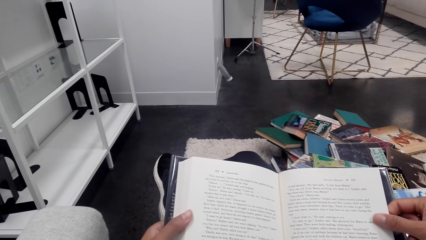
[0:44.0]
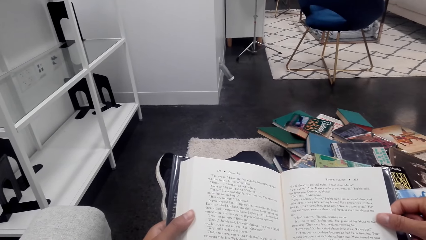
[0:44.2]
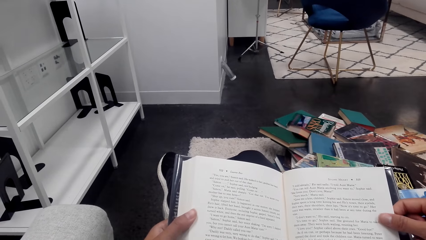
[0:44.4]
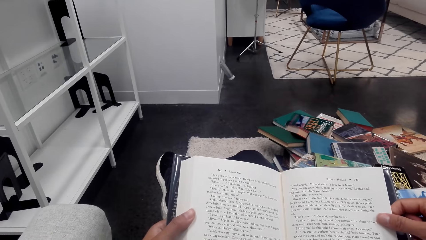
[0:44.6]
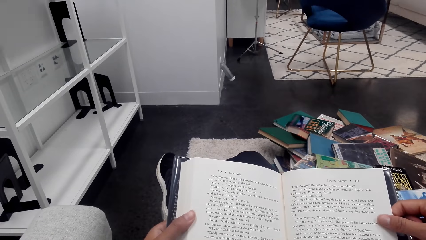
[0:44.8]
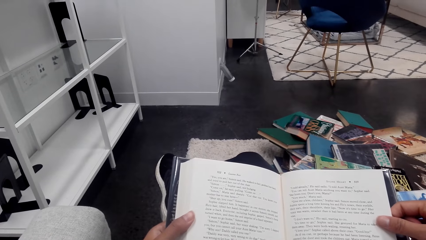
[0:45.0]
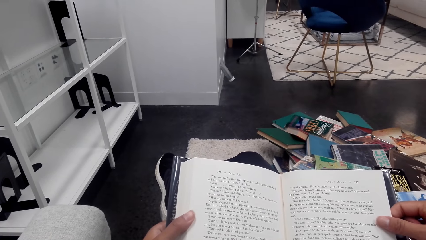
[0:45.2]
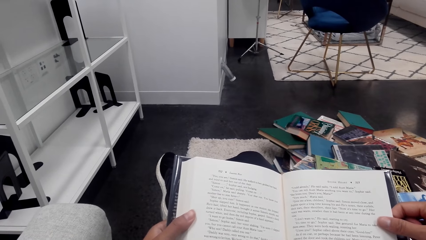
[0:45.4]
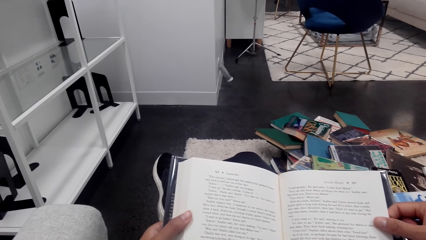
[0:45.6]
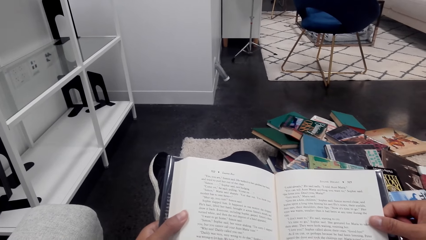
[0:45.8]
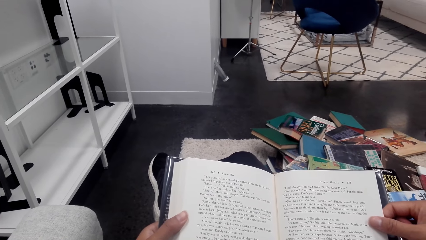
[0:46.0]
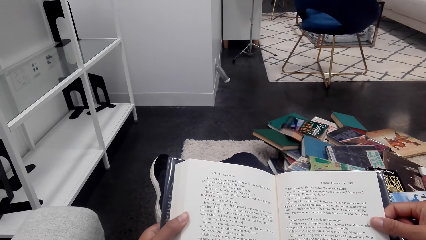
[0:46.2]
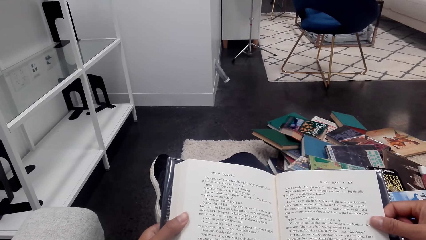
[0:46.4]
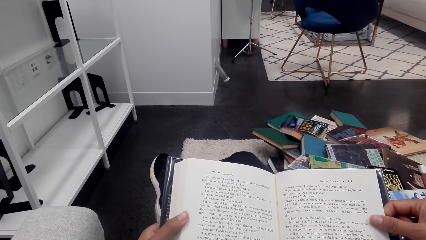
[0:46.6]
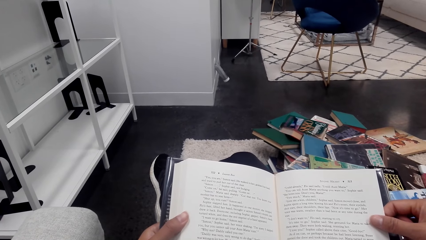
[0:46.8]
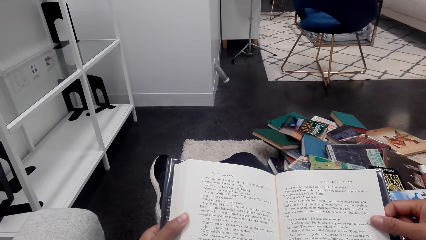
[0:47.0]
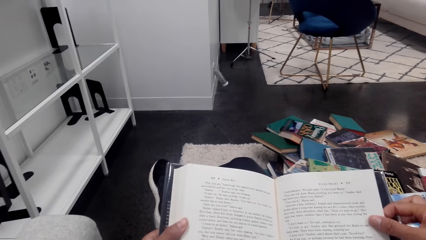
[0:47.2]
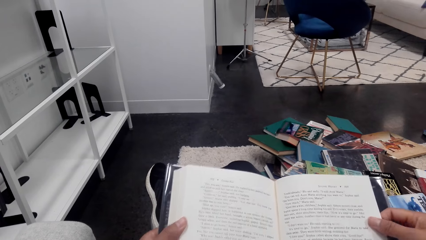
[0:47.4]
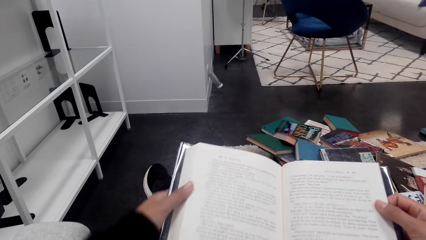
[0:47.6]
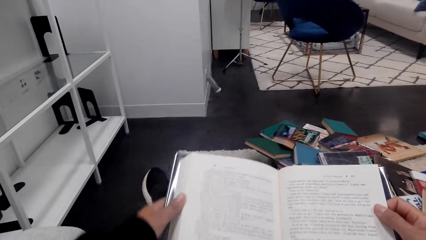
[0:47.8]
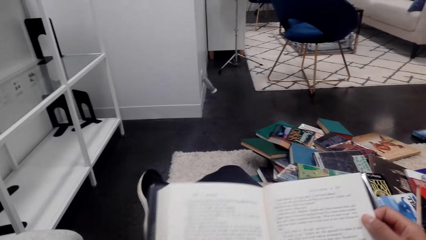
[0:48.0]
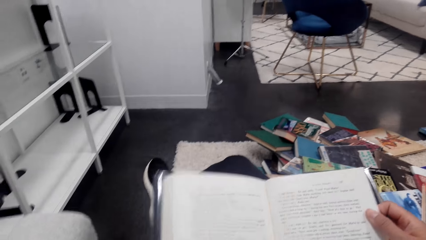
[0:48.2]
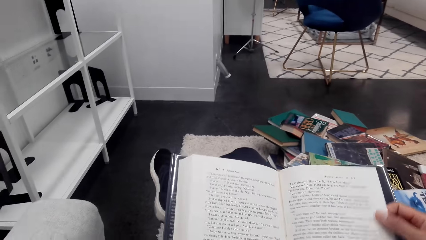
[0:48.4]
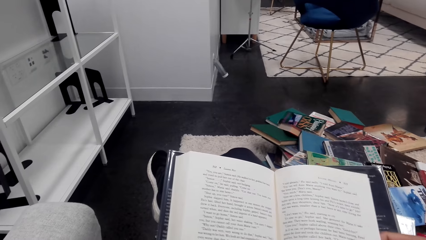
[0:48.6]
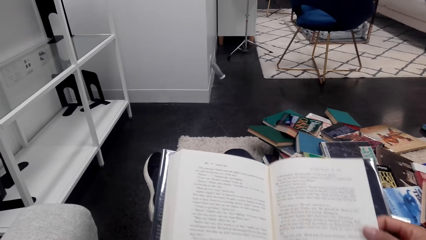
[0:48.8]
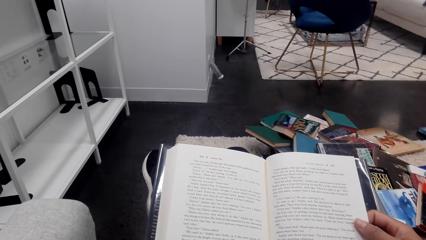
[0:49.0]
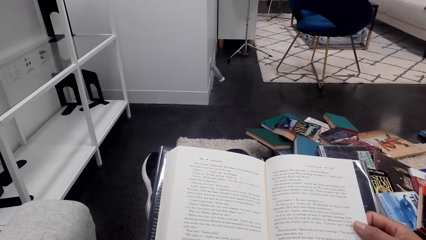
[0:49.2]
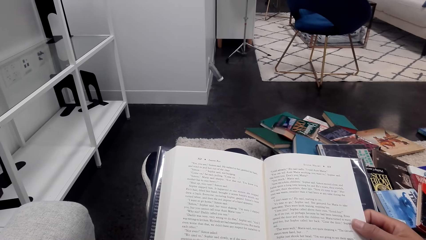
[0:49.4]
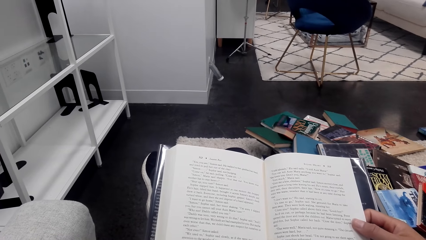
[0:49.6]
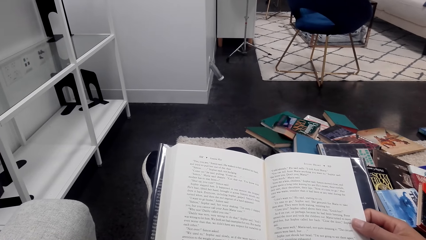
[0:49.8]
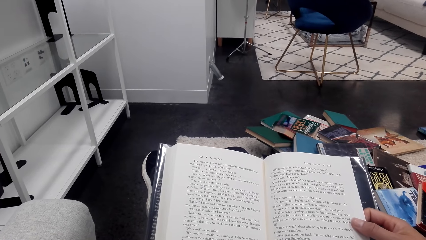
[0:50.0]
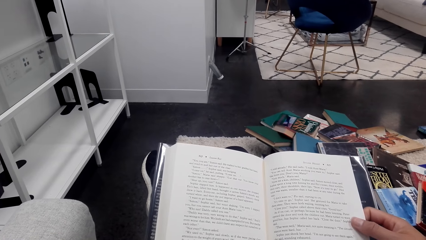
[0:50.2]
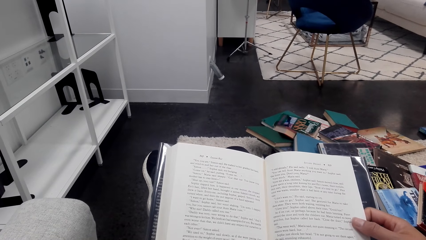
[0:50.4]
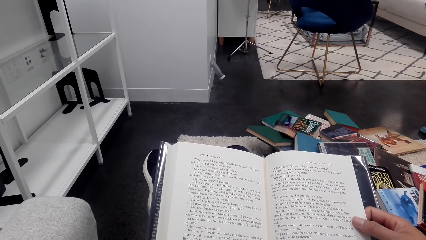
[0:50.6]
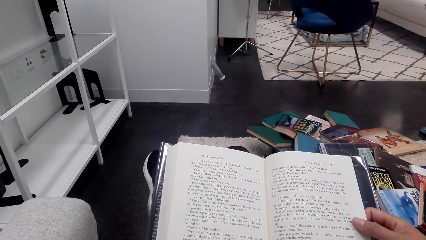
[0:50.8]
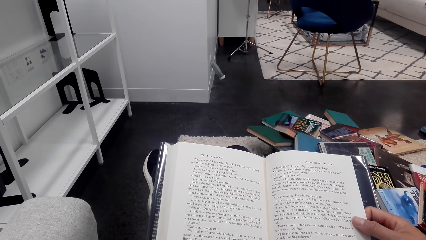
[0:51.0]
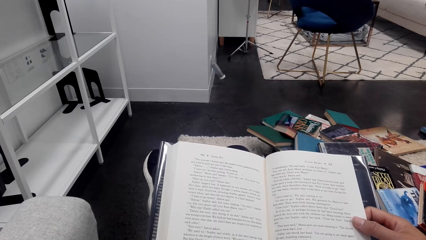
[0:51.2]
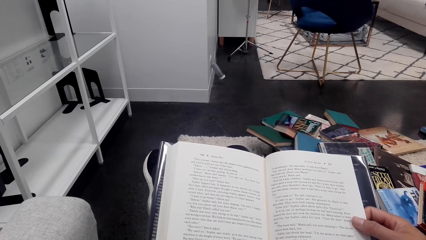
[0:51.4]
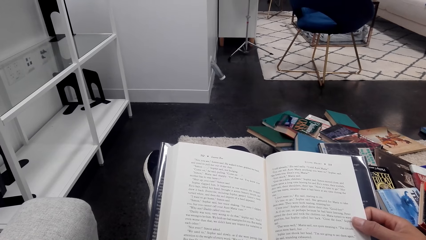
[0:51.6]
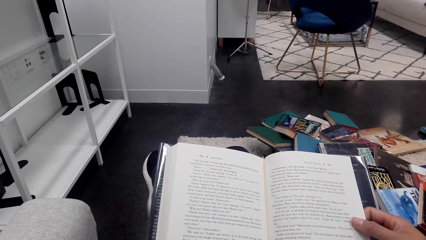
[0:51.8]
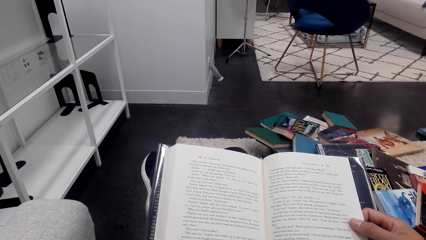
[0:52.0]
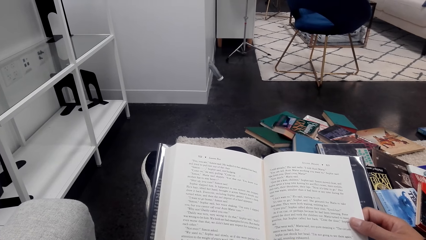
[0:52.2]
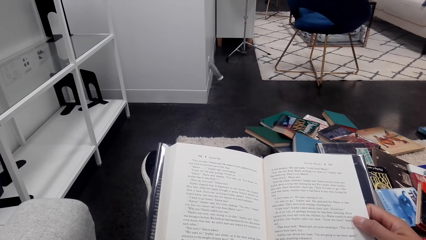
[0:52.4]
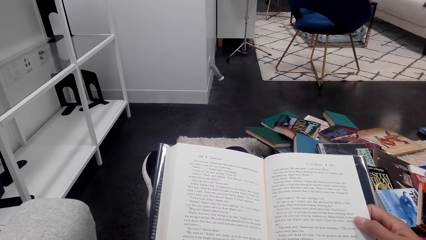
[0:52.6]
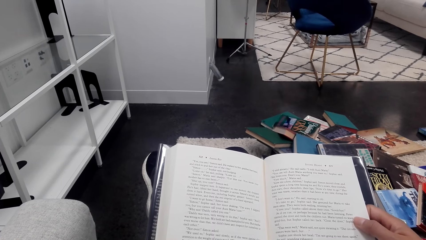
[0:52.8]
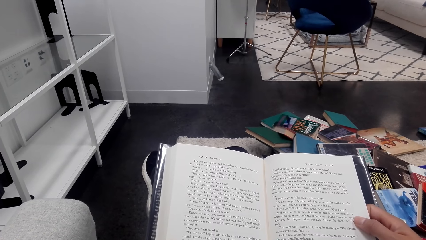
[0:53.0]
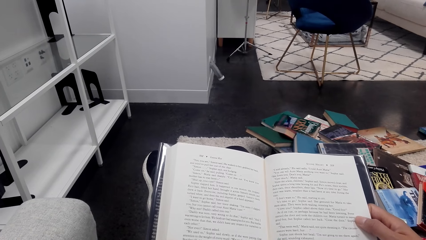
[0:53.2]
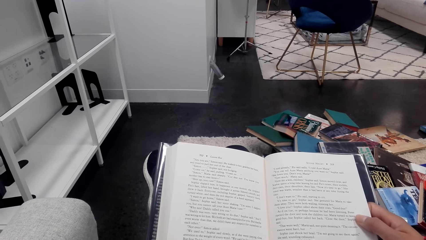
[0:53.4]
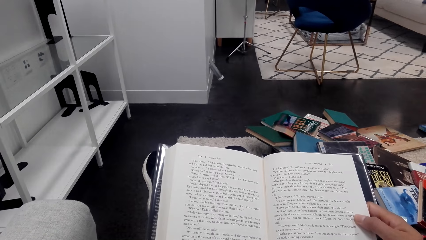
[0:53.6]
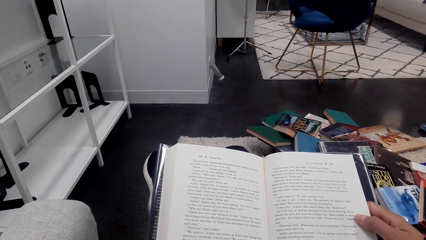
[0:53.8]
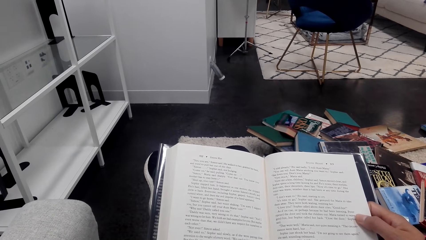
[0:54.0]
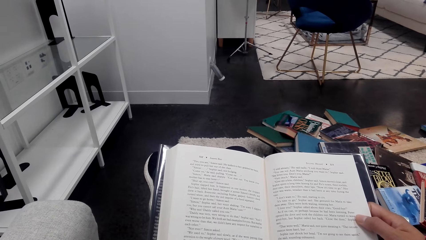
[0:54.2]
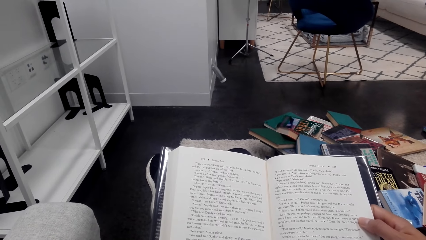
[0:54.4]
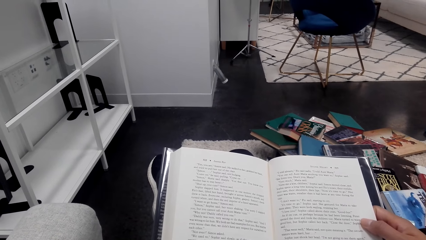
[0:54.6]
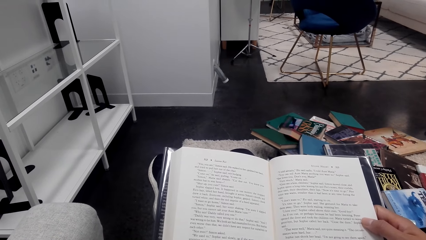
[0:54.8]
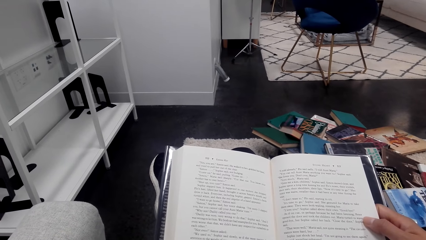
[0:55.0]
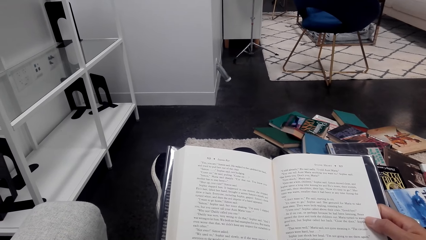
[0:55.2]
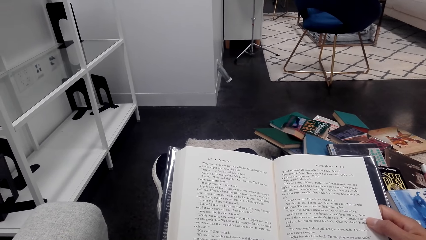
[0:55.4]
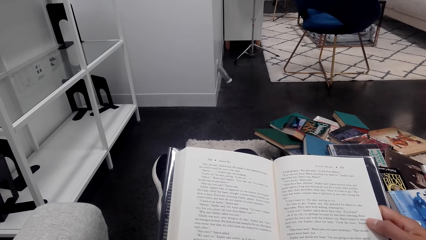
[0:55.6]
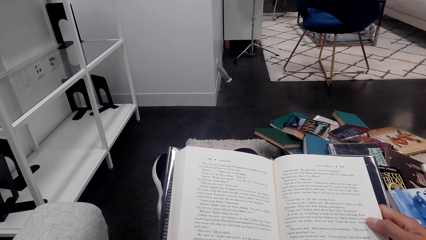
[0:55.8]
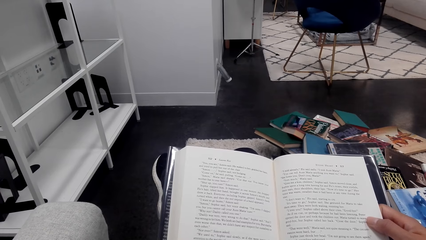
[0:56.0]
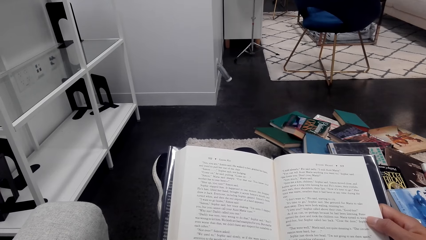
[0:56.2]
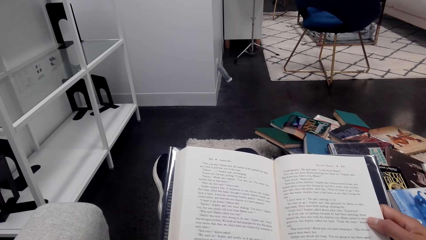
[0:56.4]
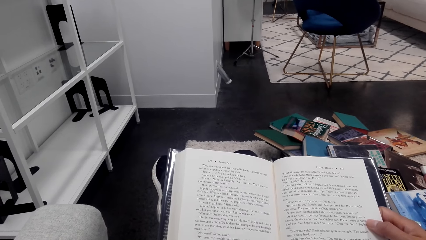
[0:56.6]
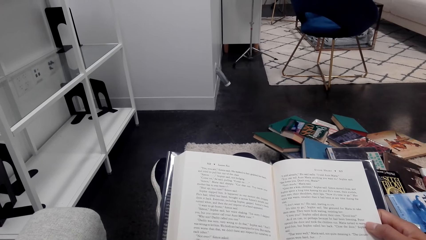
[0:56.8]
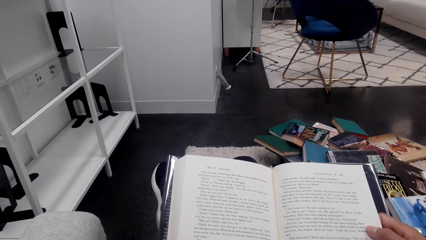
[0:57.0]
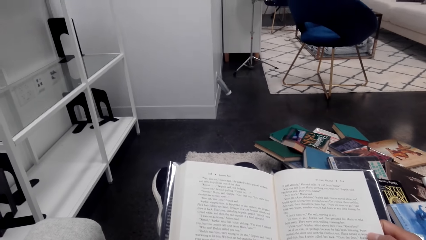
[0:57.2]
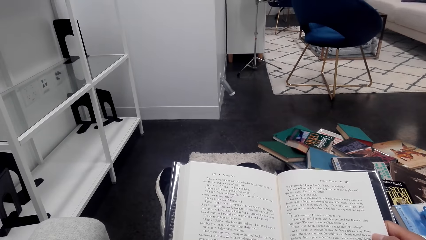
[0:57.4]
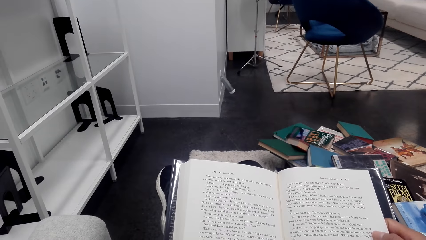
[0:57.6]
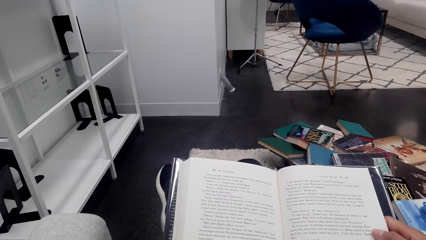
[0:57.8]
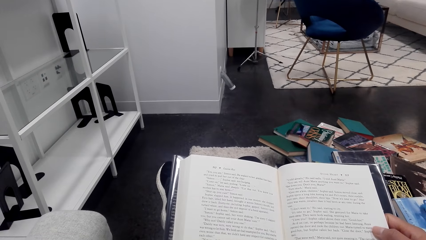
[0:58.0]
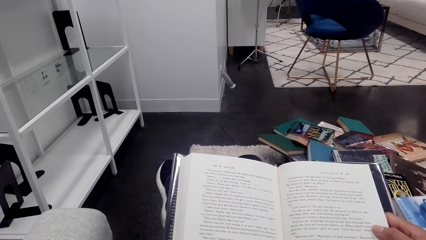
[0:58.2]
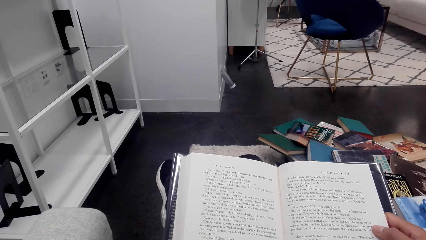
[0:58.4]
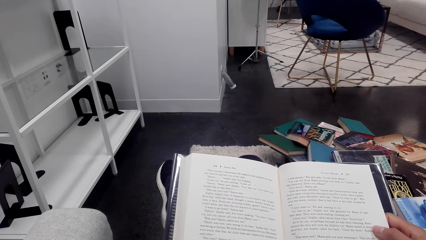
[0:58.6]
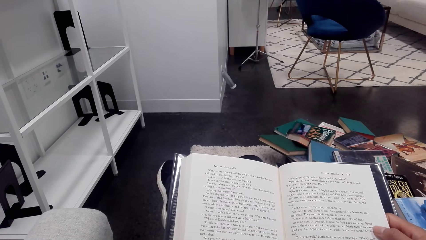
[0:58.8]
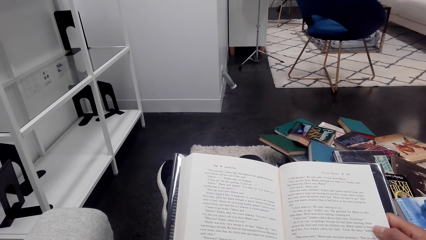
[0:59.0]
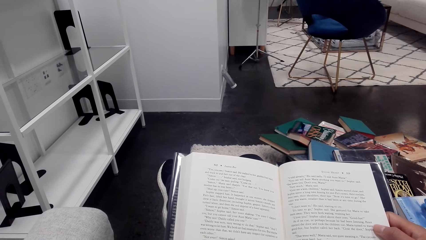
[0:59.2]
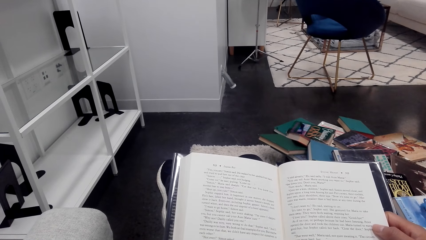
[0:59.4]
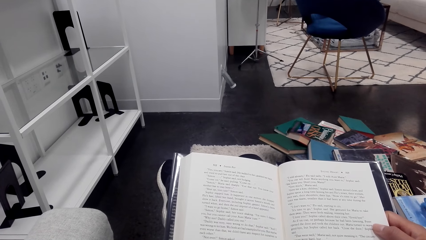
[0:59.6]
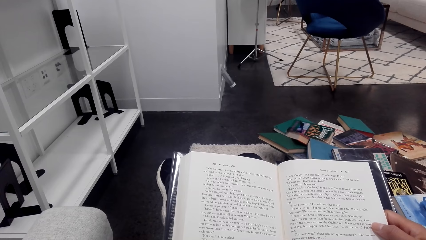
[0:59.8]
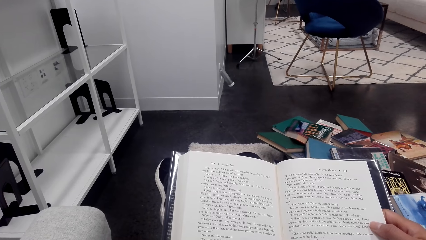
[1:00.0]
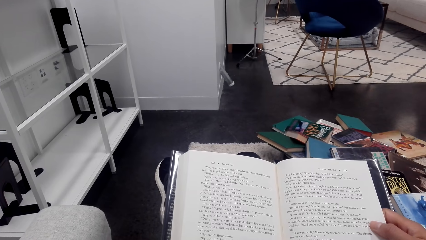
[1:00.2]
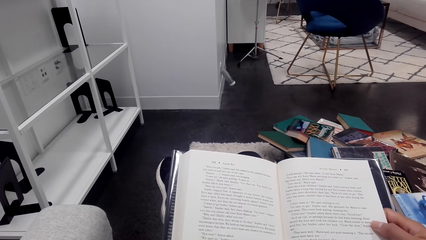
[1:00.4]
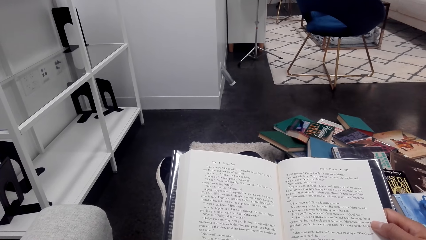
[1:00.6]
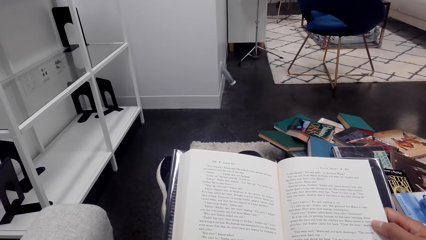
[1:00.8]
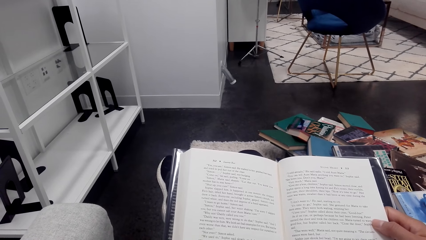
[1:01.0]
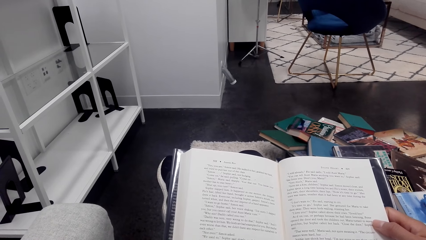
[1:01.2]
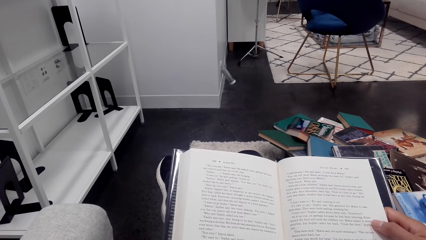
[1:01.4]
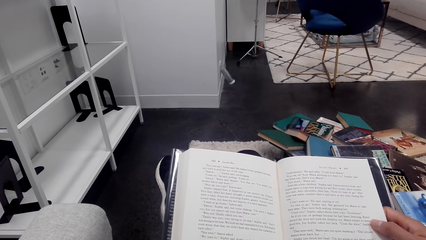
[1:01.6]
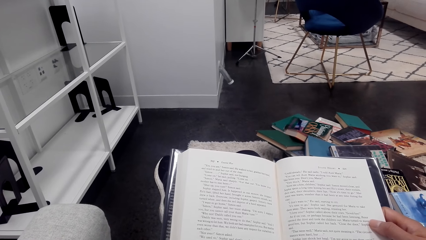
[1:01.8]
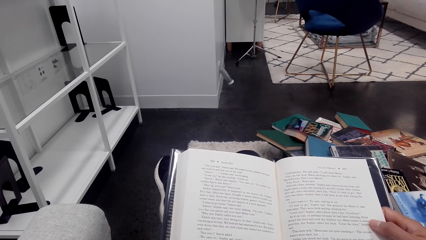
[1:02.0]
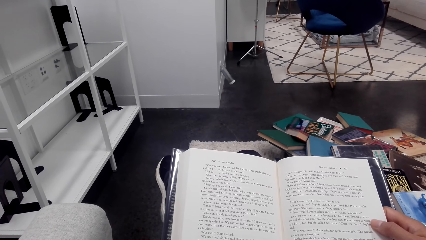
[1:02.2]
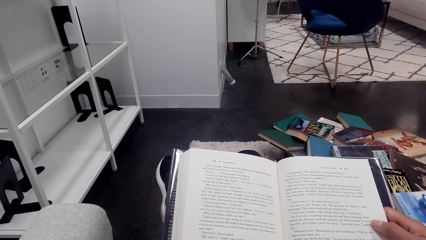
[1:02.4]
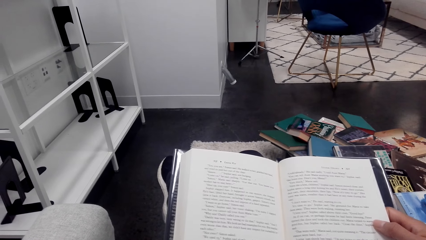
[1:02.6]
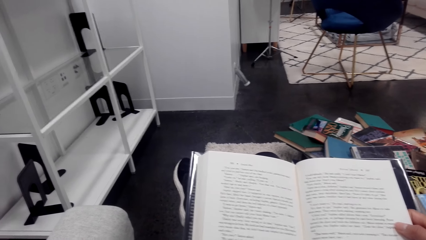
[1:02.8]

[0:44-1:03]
The camera wearer aligns a book. They read the book.
